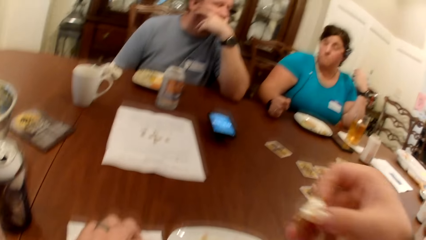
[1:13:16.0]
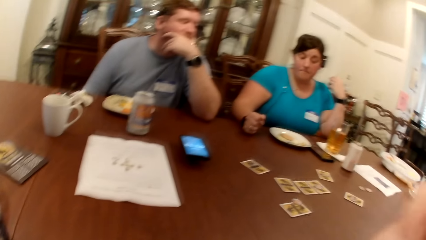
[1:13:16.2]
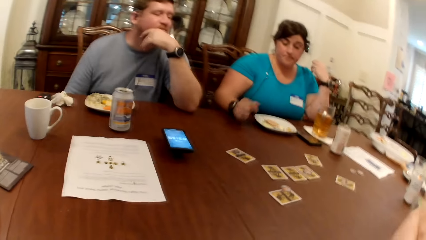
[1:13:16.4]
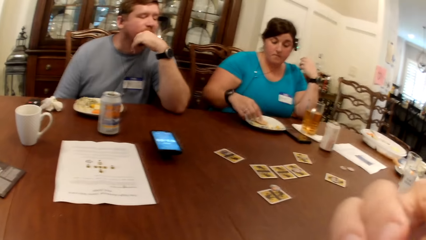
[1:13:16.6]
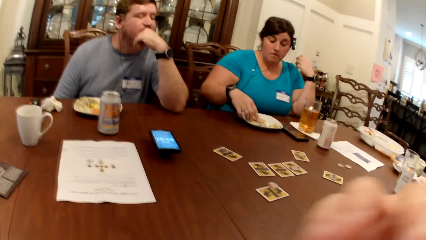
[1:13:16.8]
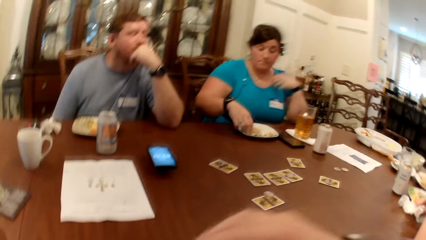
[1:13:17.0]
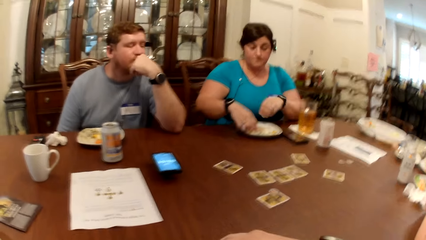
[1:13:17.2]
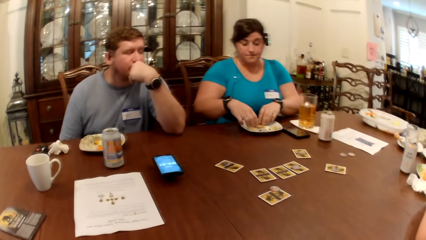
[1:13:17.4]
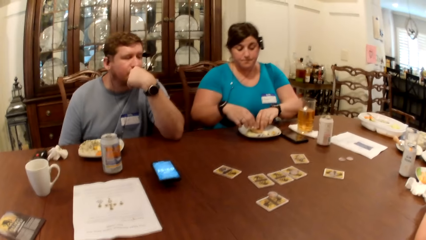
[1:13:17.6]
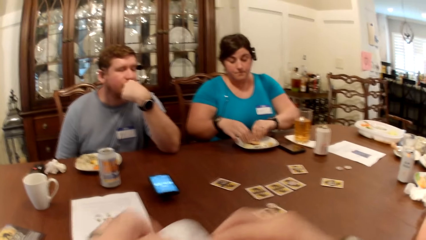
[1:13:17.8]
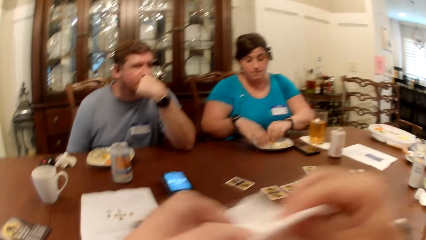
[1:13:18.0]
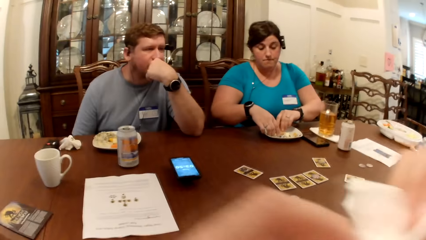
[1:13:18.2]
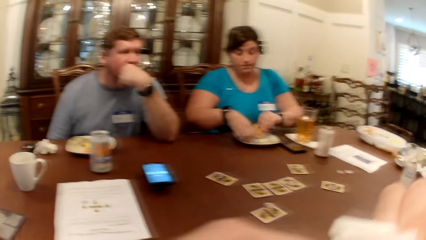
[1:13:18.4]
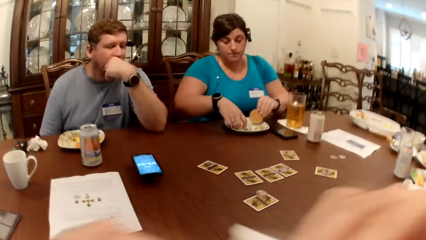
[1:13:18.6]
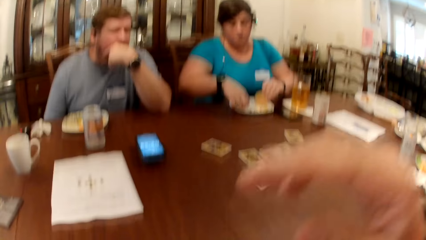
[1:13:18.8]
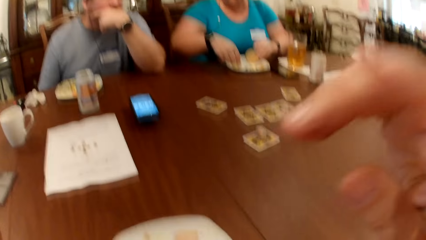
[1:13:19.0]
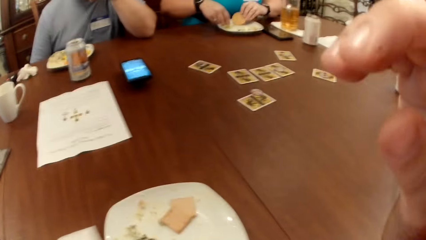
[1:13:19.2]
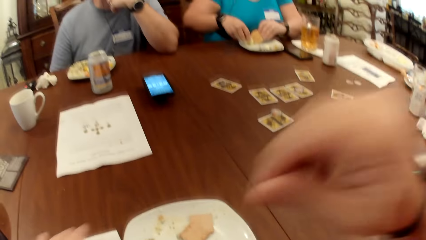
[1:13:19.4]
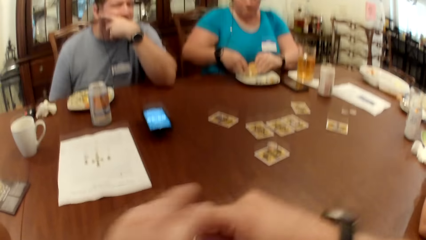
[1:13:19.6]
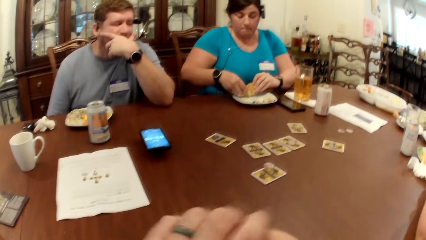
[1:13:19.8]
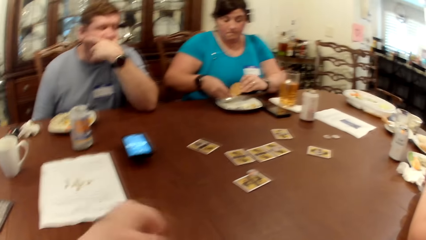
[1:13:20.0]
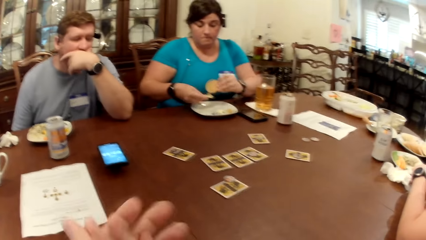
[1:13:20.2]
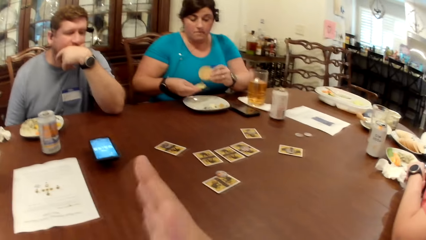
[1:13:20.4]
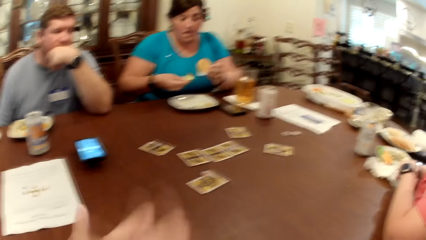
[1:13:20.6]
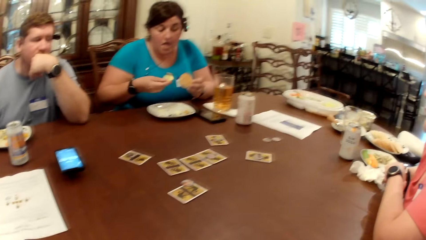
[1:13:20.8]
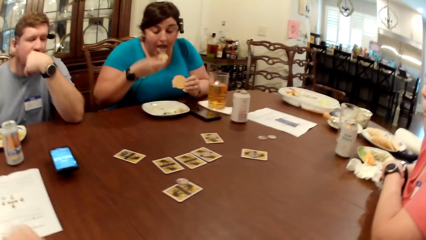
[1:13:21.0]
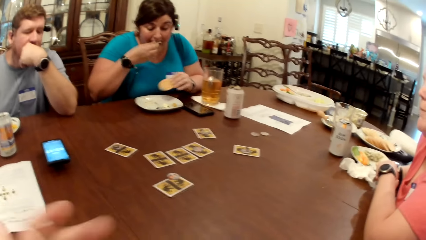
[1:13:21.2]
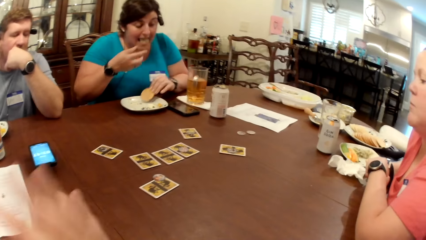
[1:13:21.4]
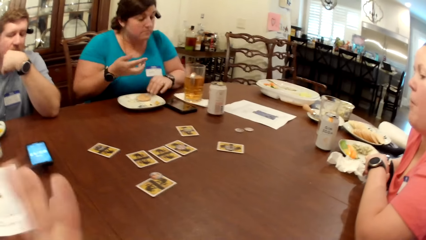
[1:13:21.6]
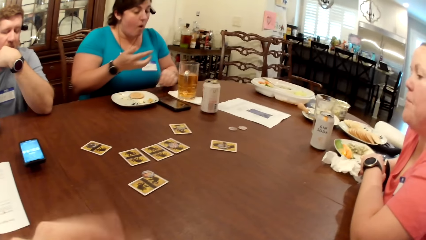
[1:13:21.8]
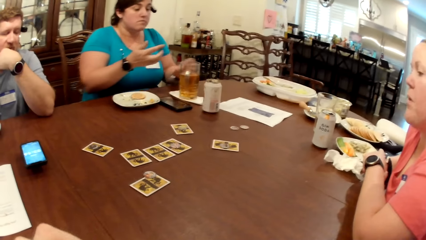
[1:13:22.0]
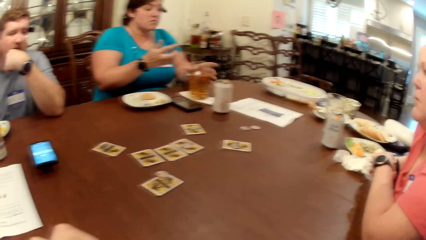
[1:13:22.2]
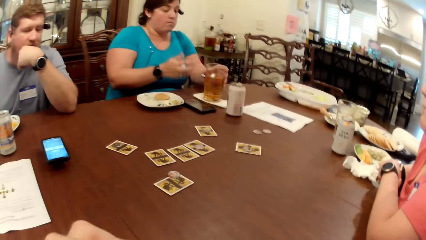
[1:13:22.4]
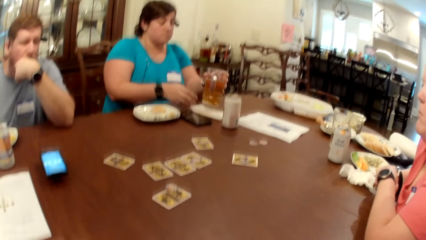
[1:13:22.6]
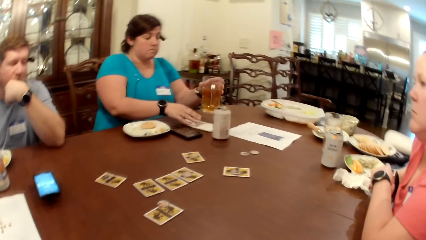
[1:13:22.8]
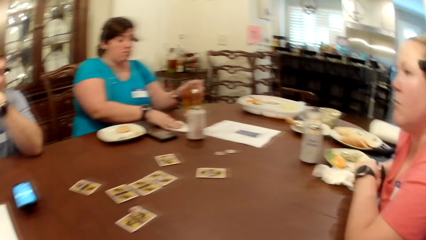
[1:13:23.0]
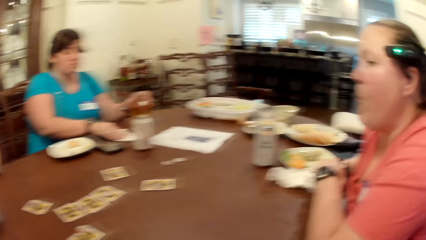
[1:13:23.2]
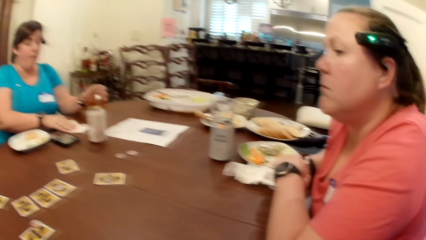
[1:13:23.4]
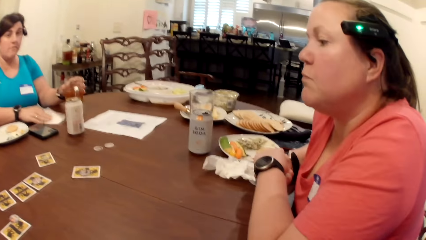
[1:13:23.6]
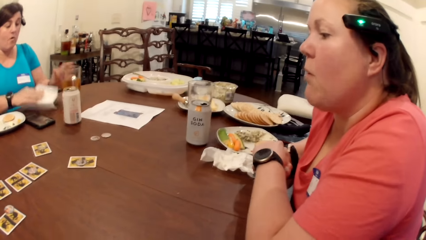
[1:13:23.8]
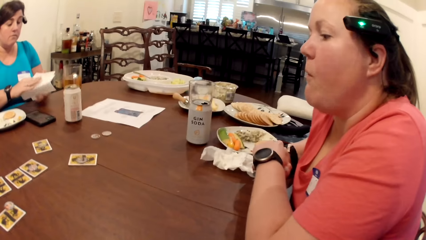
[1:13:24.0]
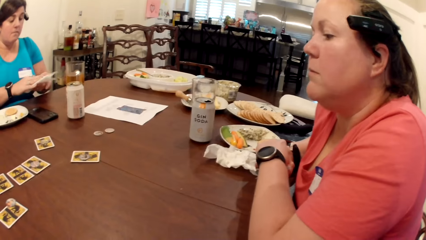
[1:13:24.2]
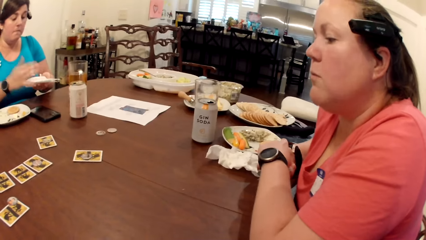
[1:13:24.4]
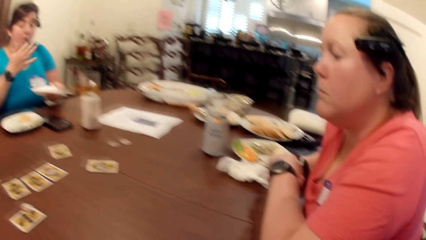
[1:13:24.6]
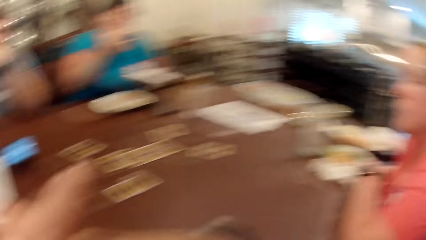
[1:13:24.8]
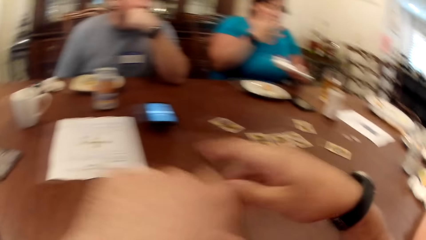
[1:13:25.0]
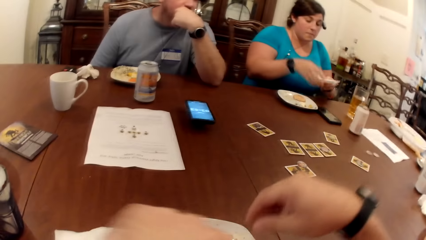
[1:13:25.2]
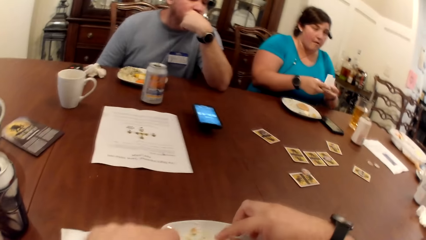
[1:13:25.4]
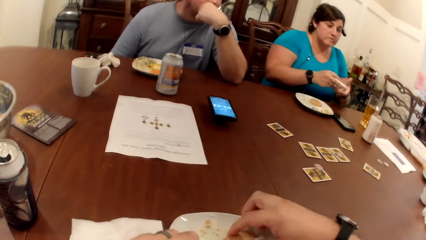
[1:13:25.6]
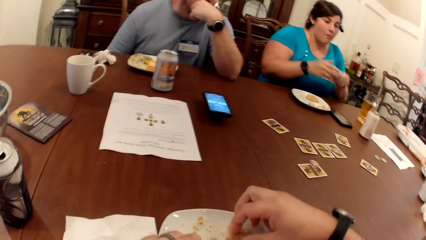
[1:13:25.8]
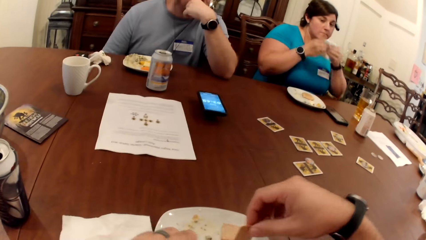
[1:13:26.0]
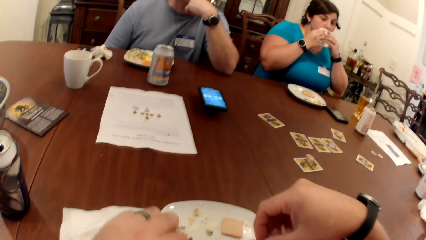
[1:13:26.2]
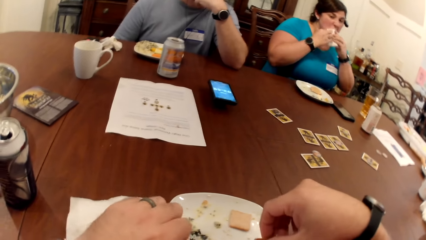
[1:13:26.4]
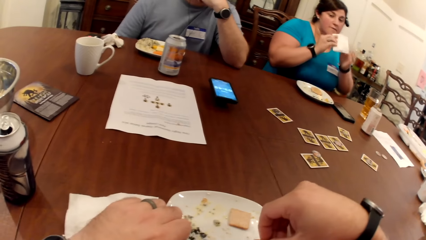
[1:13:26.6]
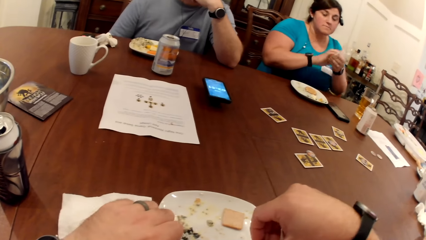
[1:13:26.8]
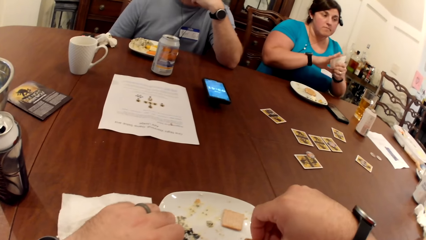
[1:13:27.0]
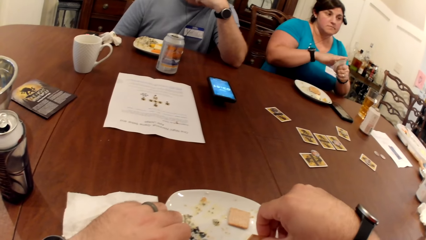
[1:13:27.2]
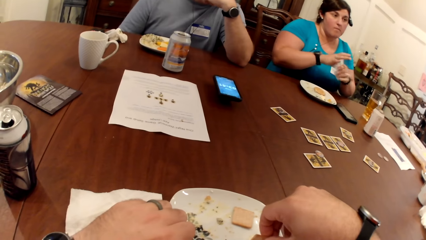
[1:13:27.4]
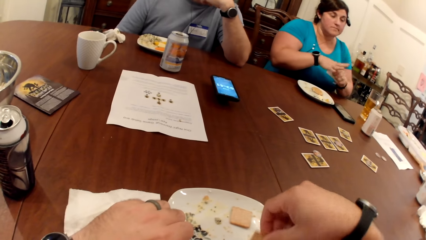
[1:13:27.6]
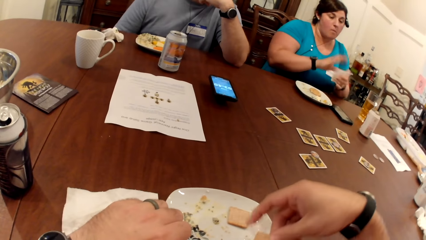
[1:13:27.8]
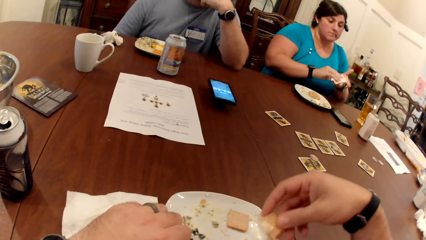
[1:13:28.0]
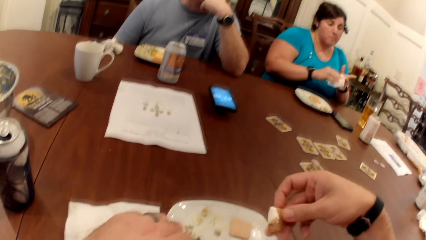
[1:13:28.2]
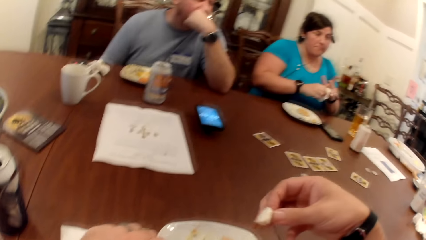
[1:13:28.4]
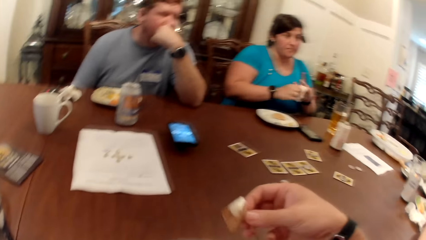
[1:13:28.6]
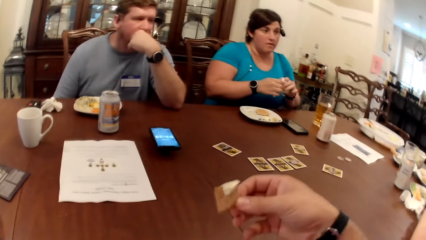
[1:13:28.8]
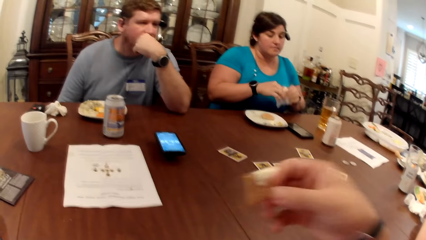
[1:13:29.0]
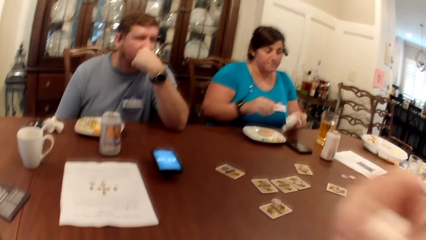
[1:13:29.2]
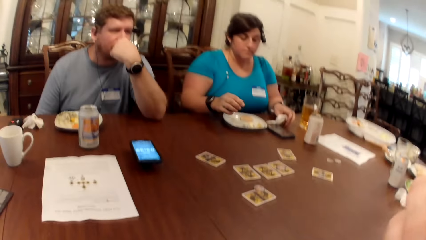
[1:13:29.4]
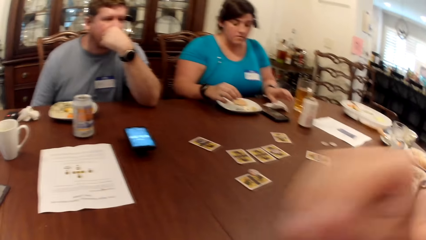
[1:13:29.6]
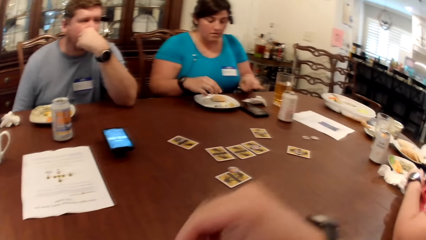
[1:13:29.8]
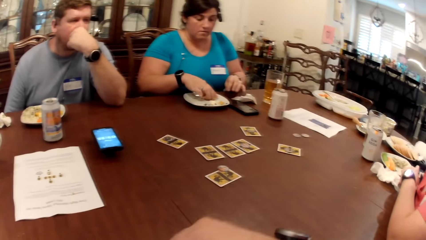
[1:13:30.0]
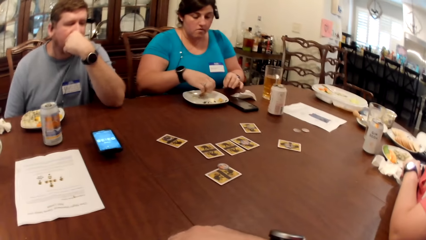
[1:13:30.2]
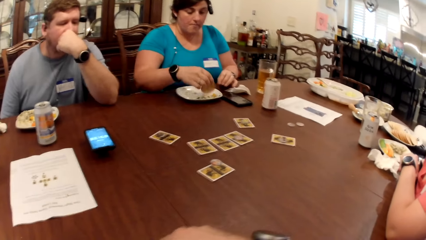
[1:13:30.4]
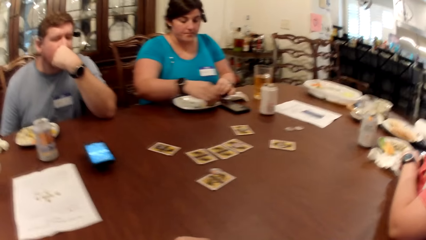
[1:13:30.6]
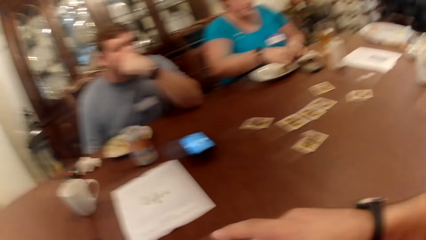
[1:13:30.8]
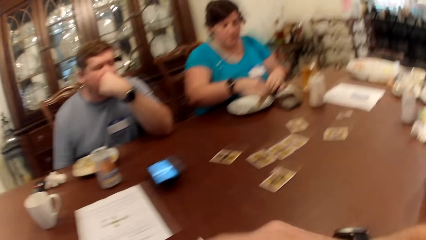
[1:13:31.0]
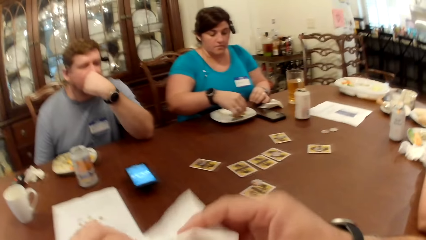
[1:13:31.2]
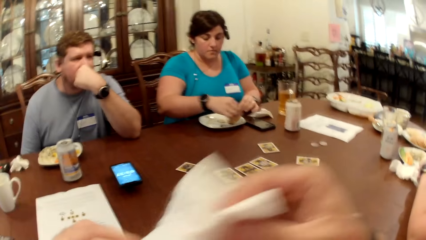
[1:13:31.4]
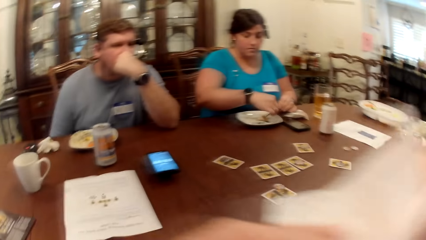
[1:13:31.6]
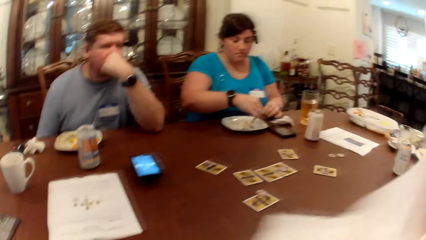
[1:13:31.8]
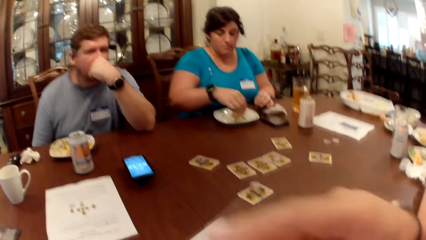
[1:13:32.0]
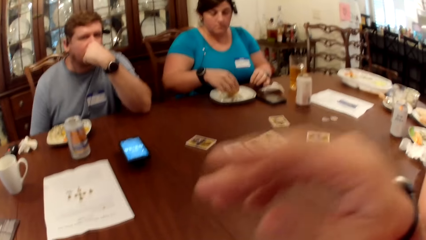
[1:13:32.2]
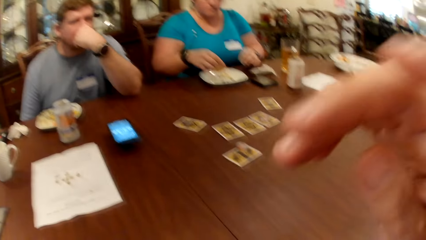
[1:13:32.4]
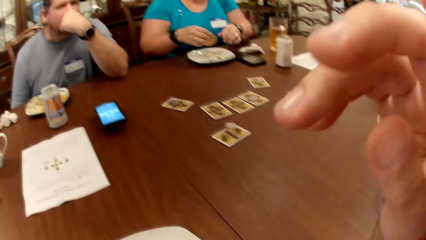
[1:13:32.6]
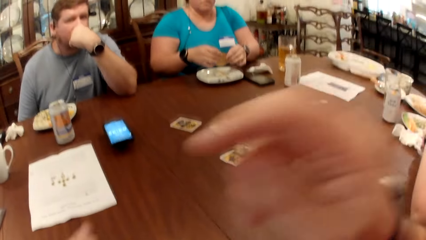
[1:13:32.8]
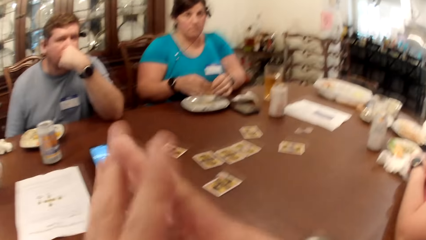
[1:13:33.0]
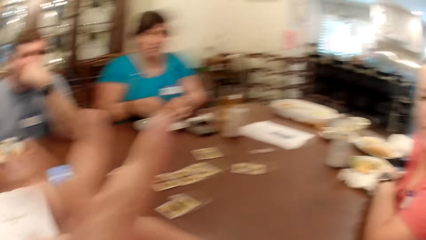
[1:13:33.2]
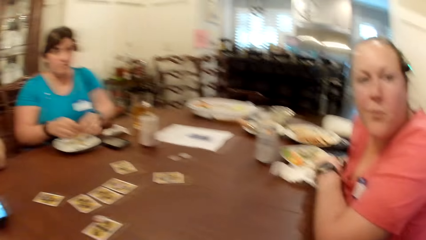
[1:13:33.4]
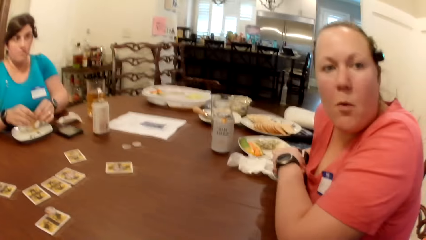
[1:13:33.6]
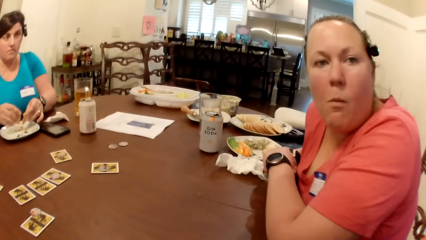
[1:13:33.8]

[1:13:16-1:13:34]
The camera wearer eats the biscuits and sauce with his right hand. He moves the snack up. A woman picks a biscuit from the plate on the table with her left hand. The camera wearer moves his hand down. He picks the paper towel from the table with both hands. The woman picks the cucumber from the plate on the table with her right hand. The camera wearer cleans his mouth with the paper towel in both hands. He moves his hands down. The woman puts the sauce on the biscuit with the cucumber in her right hand. The camera wearer wipes his hands. Another woman eats the cucumber with her right hand. The first woman drops the biscuit on the plate on the table with her left hand. The other woman picks the glass of juice from the table with her left hand. The first woman picks the paper towel from the table with her right hand. The camera wearer looks around. The first woman drops the cup on the table with her left hand. She passes the paper towel from her right hand to her left hand. She licks her right finger. The camera wearer moves his hands down. The first woman folds the paper towel with both hands. The camera wearer picks at the biscuits and sauce on the plate with both hands. The first woman cleans her mouth with the paper towel in both hands. She cleans both hands with the paper towel. The camera wearer moves the snack up. He eats the biscuits and sauce with his right hand. The first woman drops the paper towel on the table with her left hand. The camera wearer moves his hand down. The first woman picks the biscuit from the plate on the table with her right hand. She gathers the sauce from the plate on the table with the biscuit in her right hand. The camera wearer picks the paper towel from the table with his right hand. He cleans his mouth with the paper towel in his right hand. He moves his hand down. The first woman breaks the biscuit into two with both hands. The camera wearer holds his hands together.
